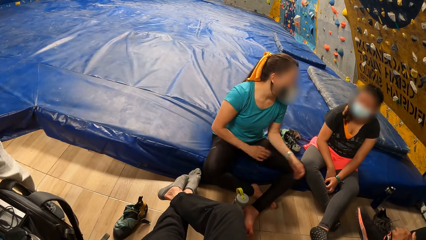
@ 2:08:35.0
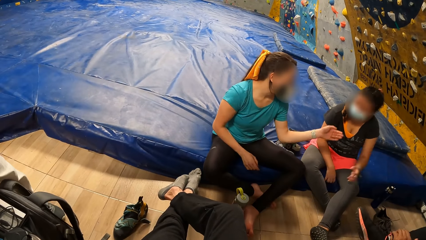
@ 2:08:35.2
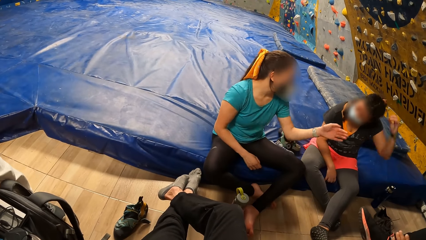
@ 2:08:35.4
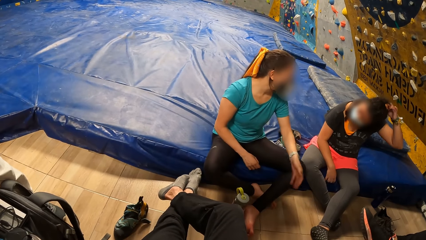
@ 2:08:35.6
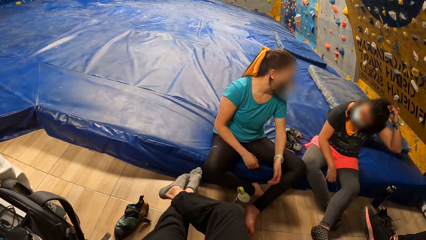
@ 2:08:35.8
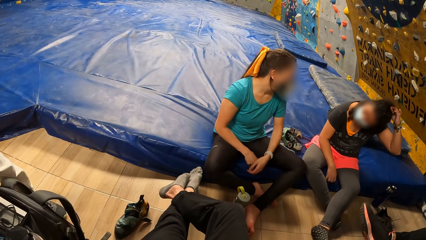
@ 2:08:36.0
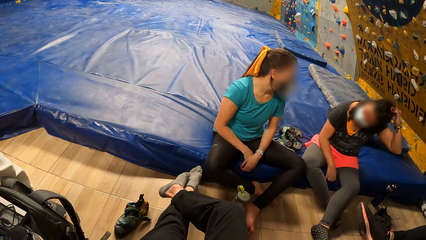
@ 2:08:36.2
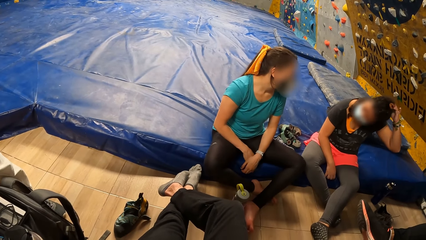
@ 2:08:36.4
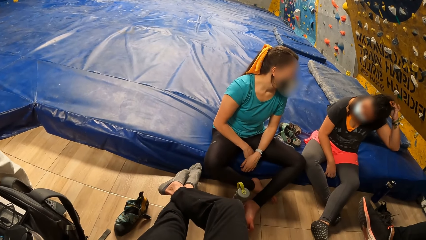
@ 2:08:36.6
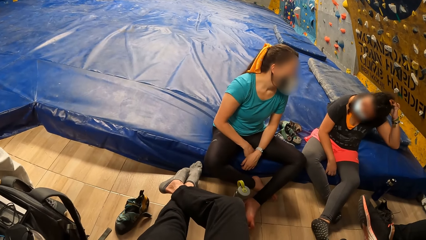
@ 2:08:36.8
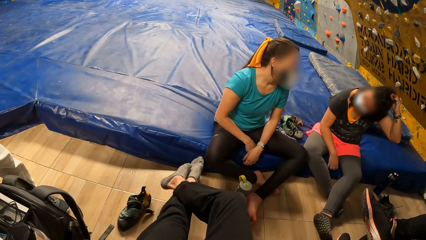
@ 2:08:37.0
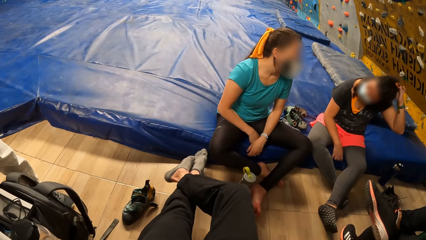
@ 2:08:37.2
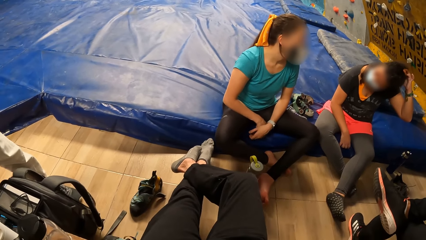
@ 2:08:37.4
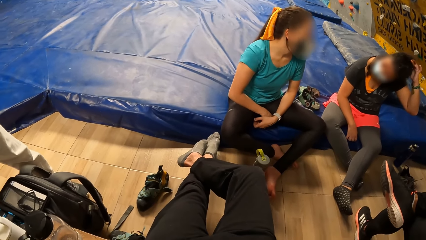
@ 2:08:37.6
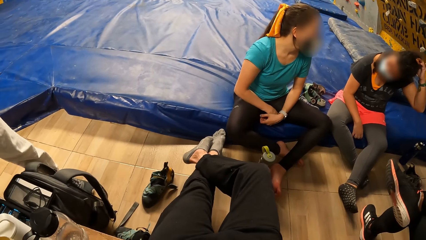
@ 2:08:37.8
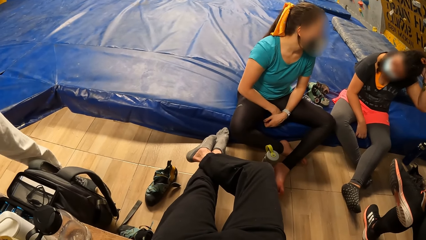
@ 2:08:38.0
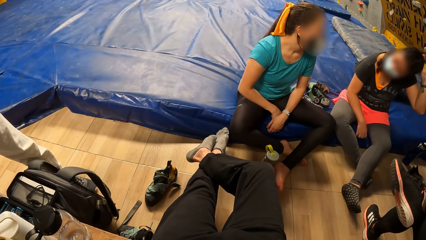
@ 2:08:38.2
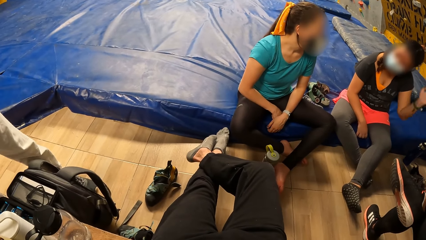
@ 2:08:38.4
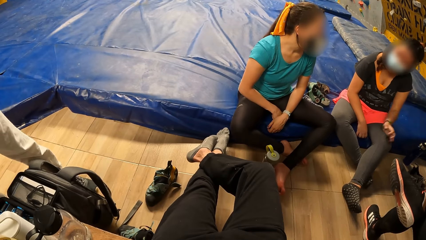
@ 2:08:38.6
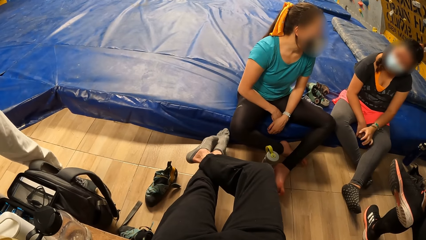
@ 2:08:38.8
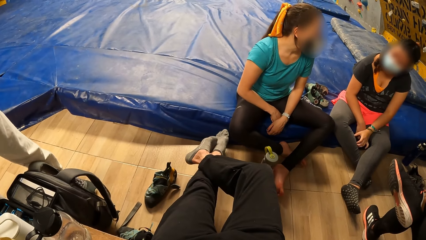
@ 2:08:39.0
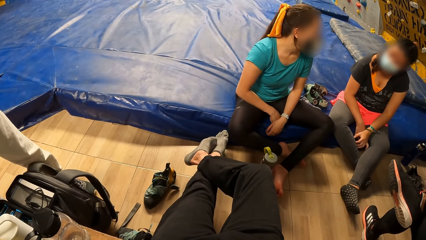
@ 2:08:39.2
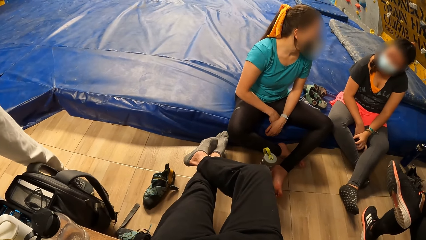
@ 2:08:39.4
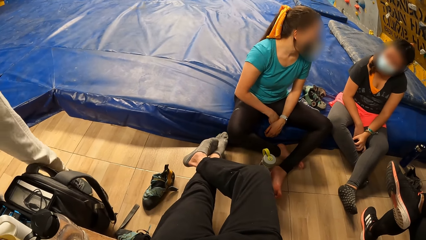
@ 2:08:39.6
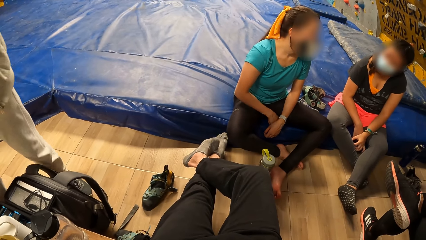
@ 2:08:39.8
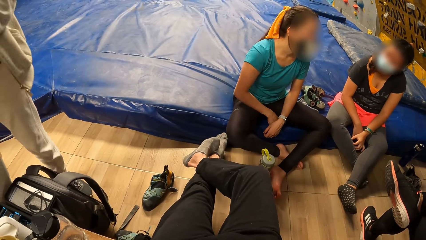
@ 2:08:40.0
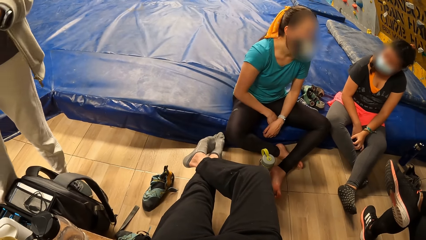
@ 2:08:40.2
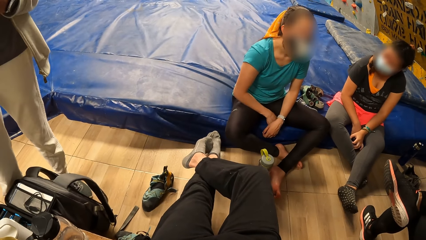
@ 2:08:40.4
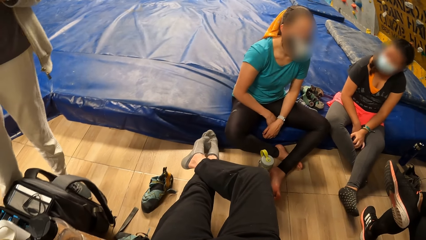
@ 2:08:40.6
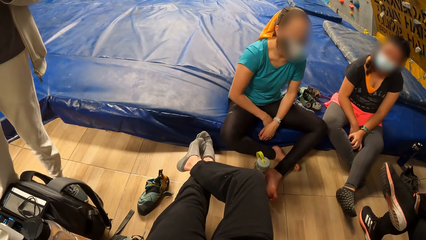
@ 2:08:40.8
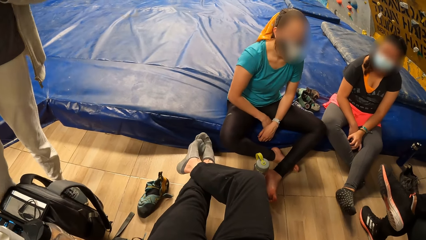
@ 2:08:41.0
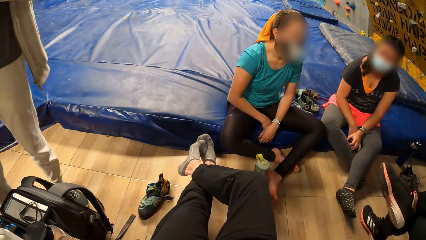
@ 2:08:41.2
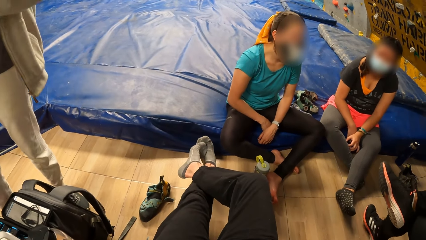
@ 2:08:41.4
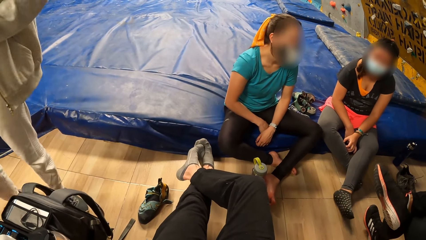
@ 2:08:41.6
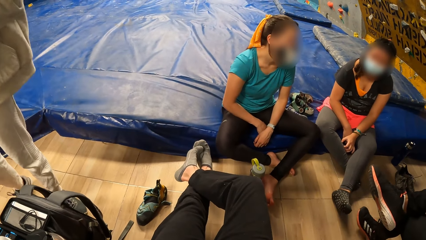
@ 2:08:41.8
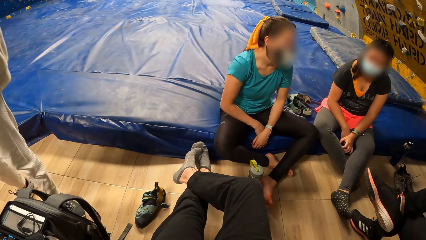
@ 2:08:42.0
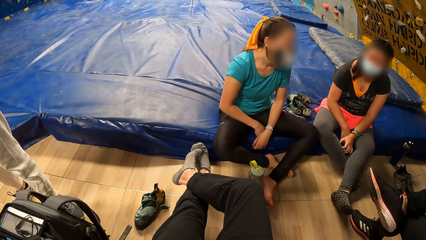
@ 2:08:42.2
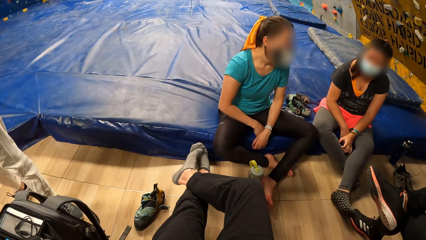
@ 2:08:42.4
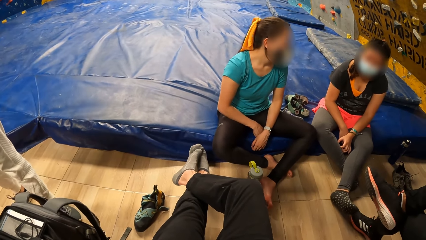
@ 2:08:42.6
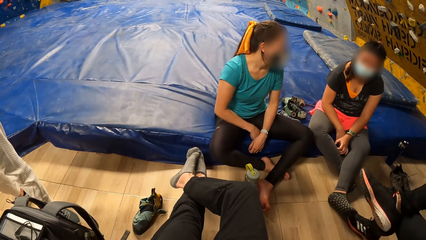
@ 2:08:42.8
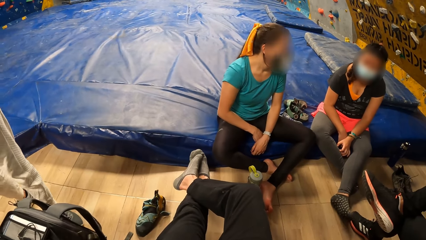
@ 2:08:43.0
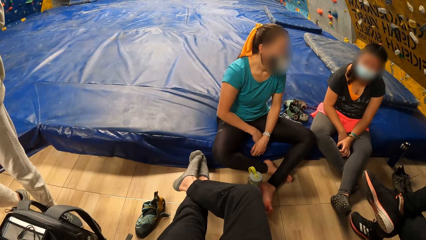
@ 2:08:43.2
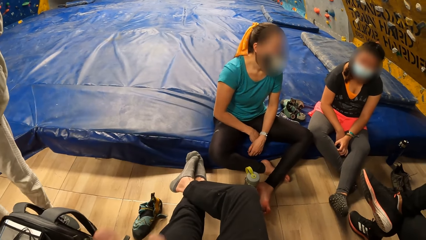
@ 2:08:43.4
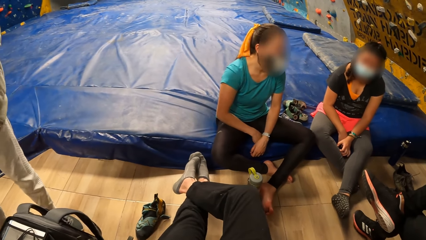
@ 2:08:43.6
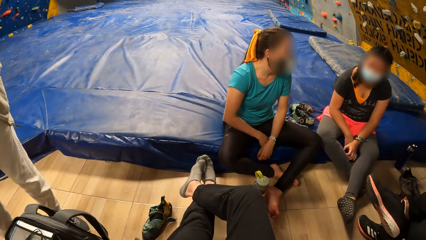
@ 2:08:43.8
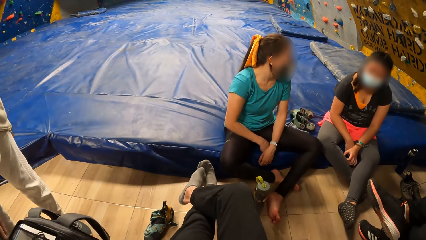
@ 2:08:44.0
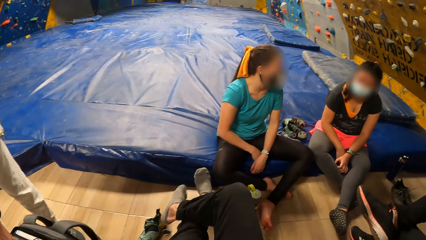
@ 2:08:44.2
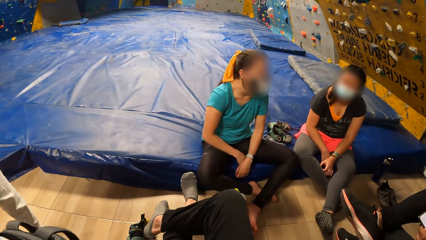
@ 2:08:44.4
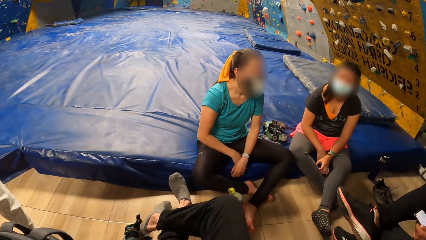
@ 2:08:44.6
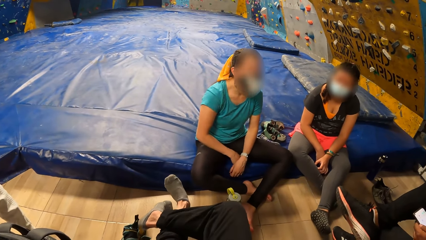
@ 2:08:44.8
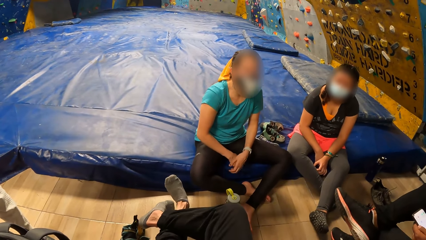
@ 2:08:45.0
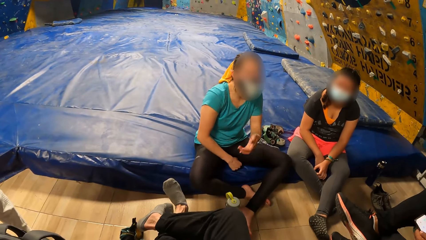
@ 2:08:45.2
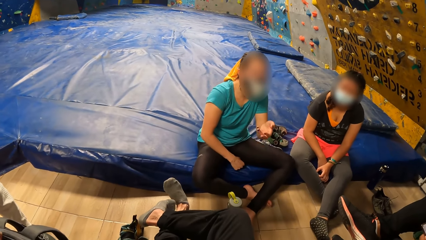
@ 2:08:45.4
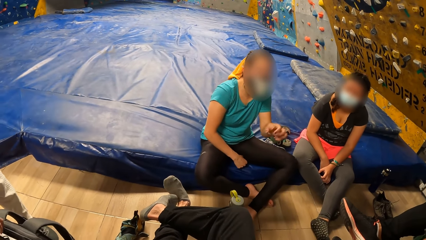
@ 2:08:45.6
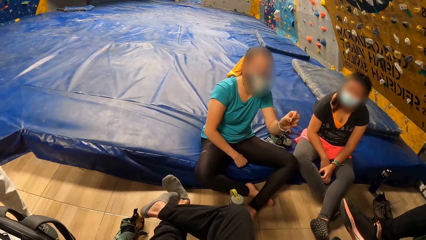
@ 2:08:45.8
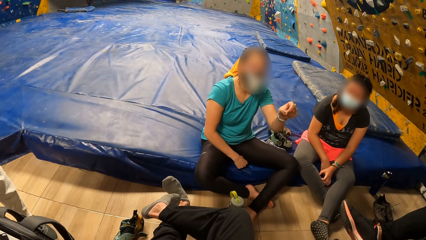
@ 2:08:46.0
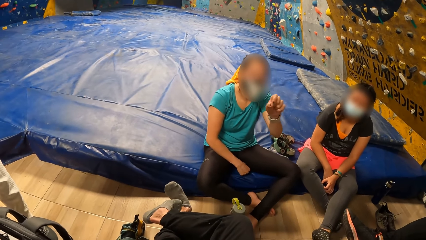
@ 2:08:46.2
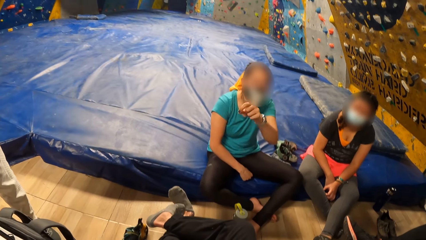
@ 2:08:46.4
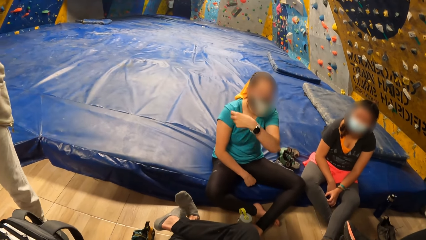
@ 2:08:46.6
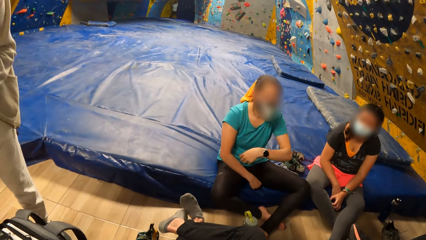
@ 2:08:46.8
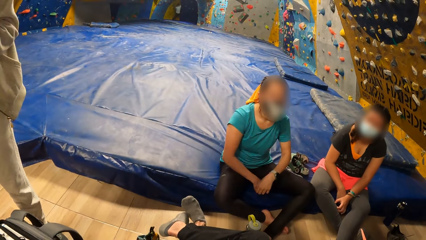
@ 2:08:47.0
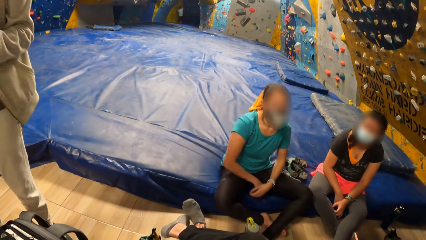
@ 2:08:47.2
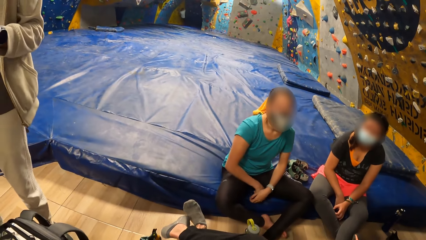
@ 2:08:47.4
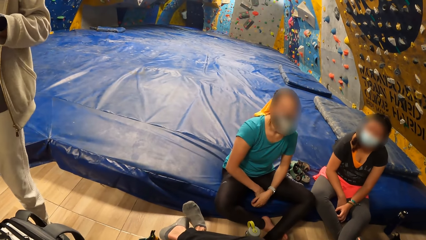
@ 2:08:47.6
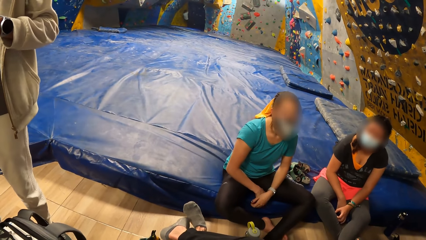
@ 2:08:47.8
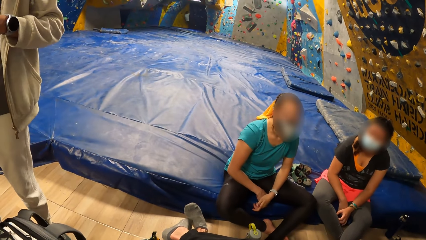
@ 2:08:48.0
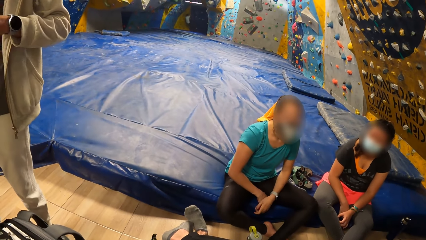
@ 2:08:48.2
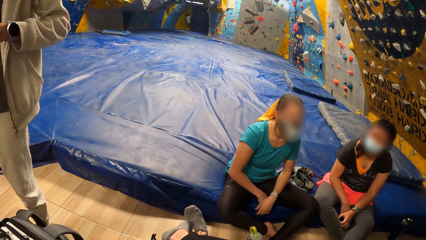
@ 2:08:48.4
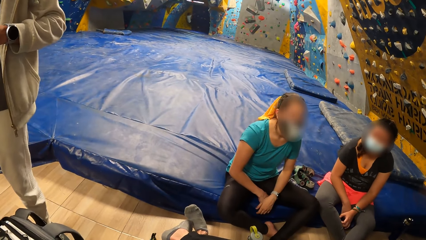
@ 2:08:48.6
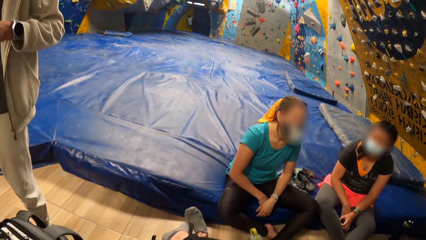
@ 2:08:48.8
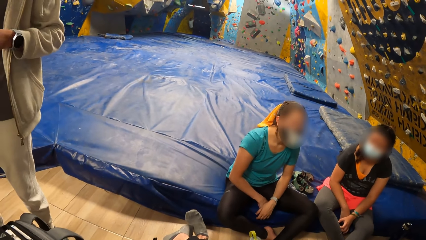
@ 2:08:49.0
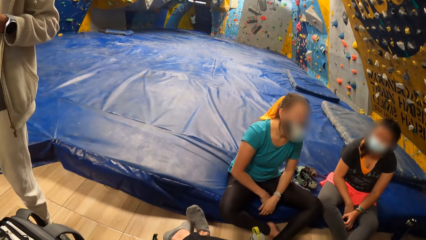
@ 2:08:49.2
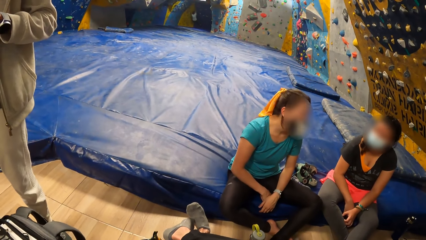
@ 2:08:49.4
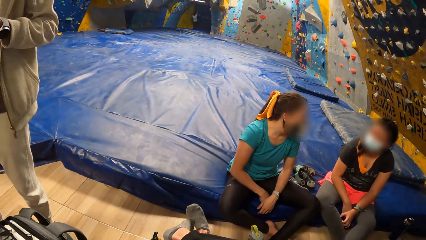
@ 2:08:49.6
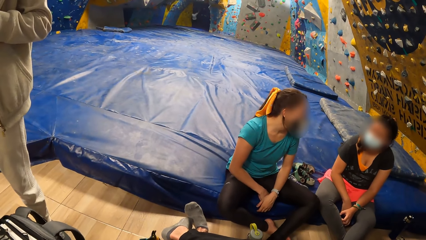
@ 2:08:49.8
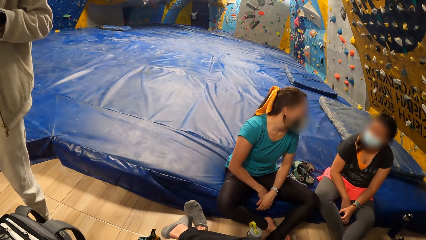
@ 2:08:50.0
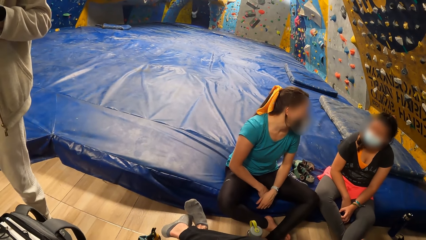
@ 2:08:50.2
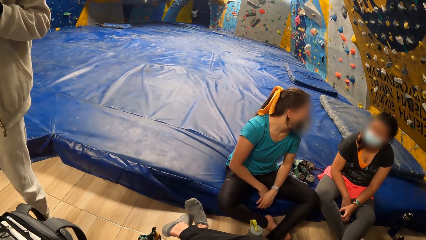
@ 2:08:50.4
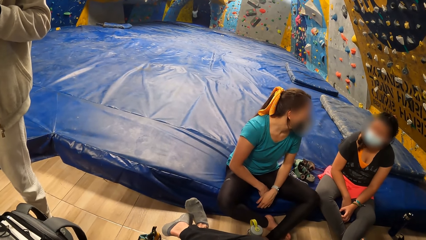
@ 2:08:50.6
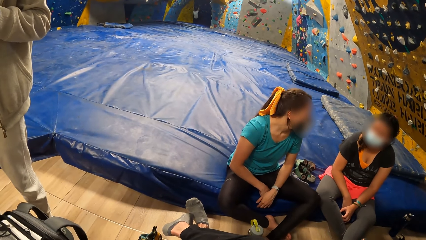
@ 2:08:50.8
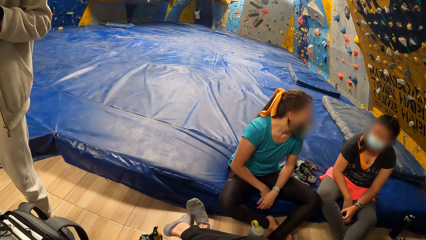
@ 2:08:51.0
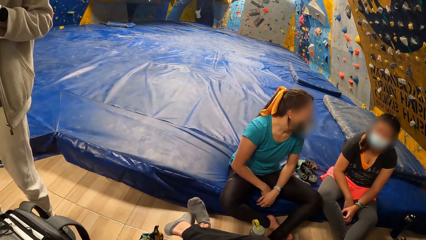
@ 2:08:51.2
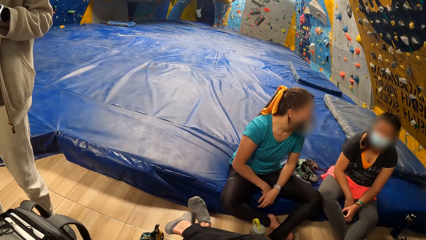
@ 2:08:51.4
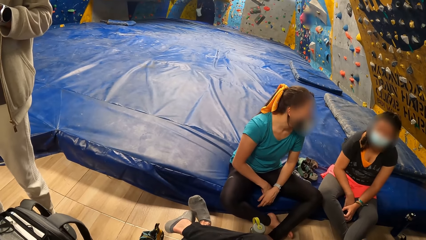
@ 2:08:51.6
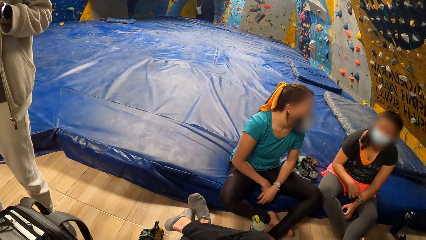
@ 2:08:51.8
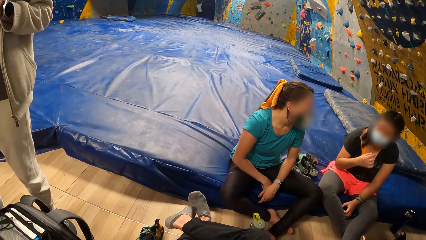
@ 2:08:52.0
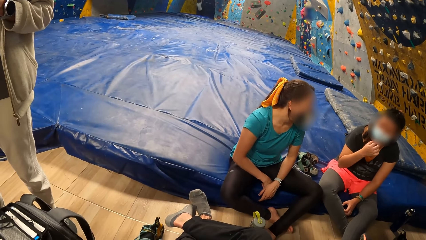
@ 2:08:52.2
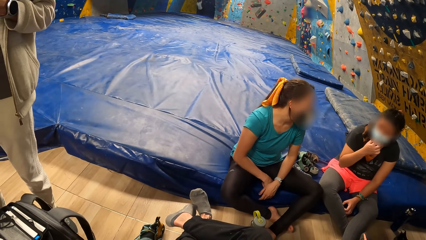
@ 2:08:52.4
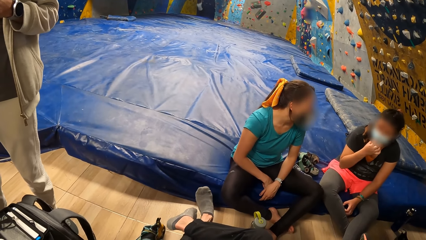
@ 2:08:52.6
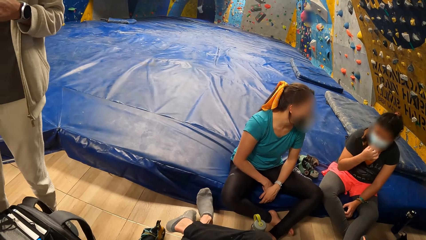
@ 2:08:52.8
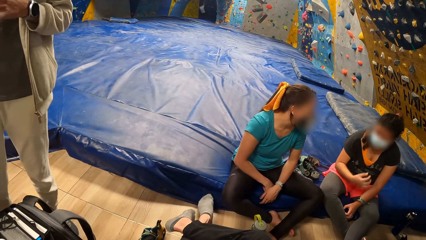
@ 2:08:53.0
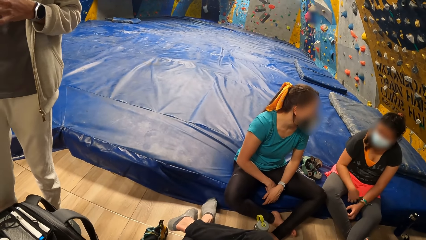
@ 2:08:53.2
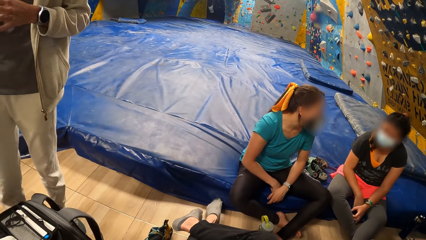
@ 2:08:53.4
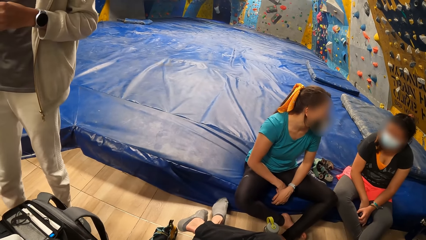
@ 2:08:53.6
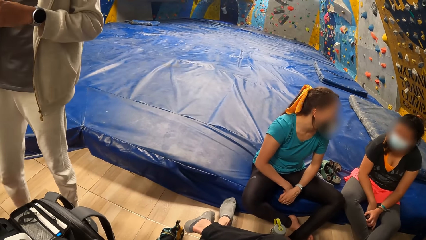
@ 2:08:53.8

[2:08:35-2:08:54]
The woman converses with the man next to the camera wearer. The woman looks at the camera wearer. She converses with another woman. The camera wearer looks around.
